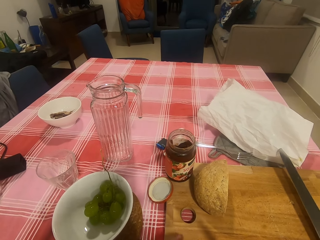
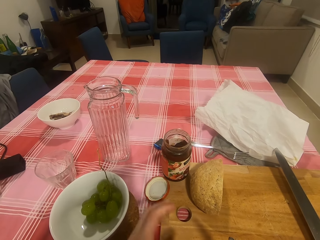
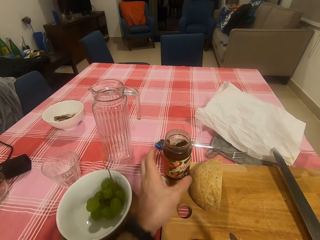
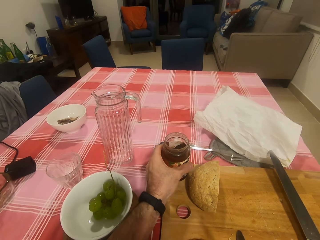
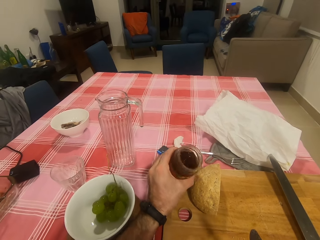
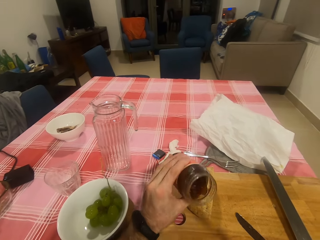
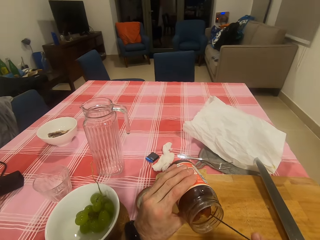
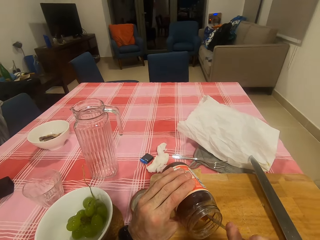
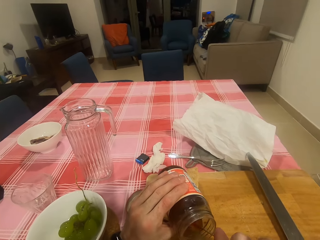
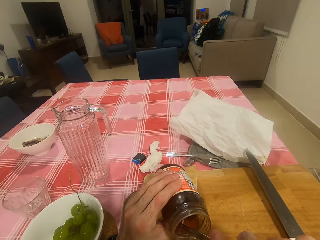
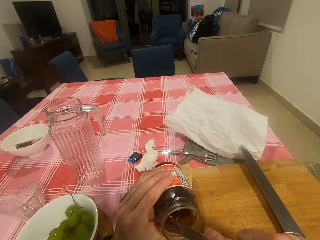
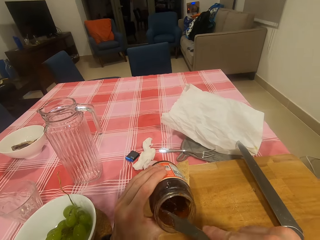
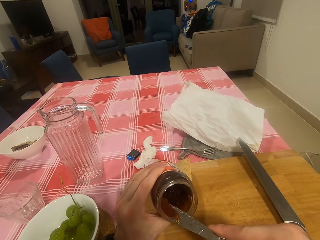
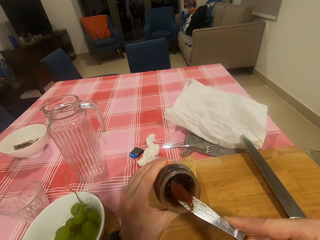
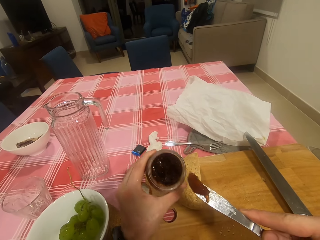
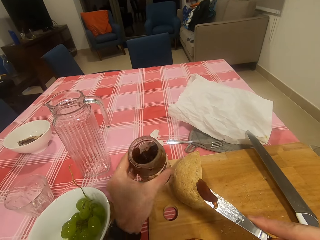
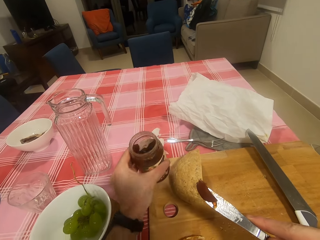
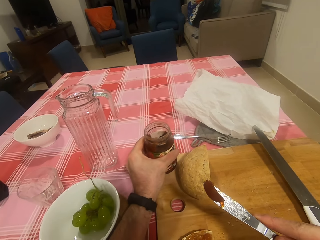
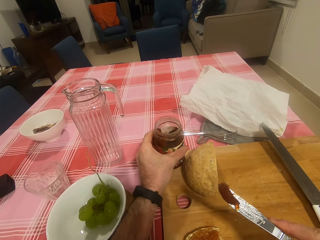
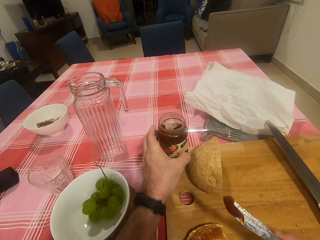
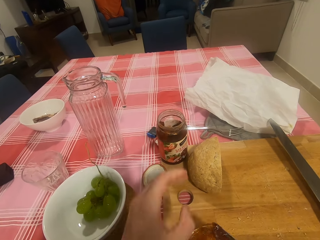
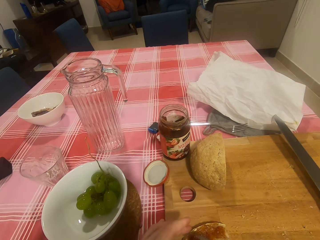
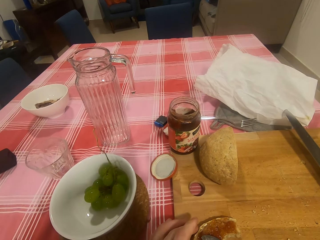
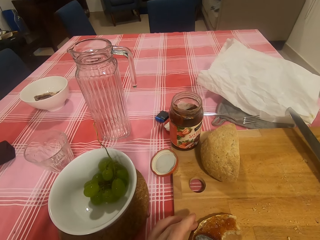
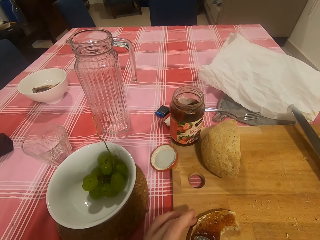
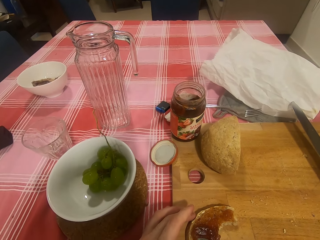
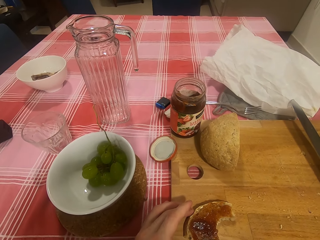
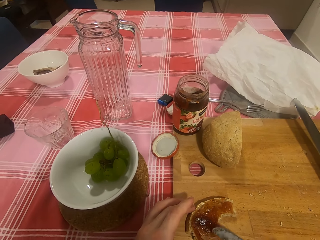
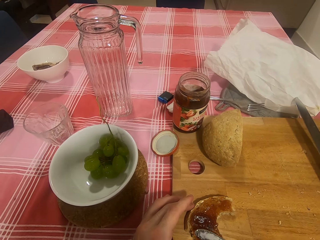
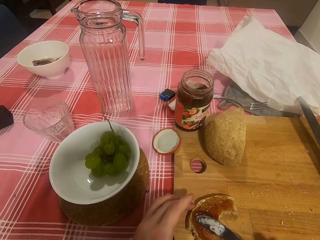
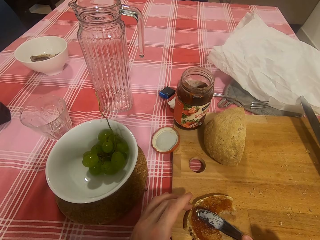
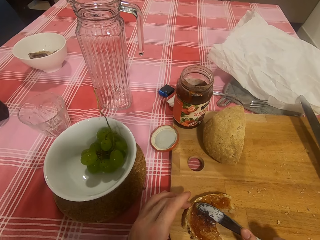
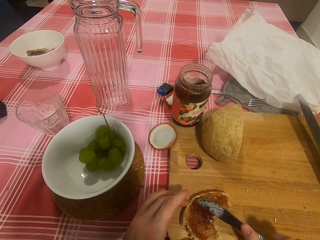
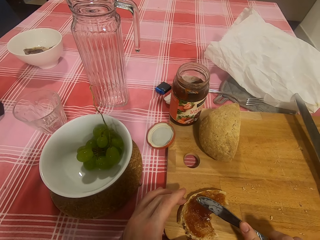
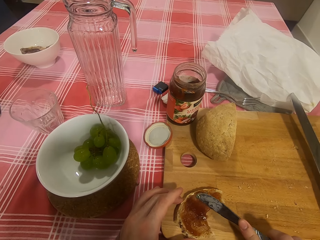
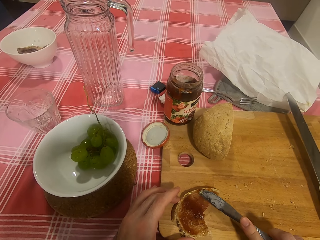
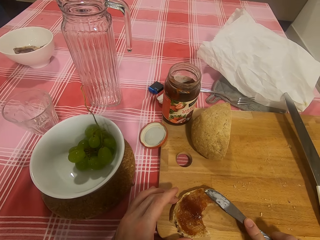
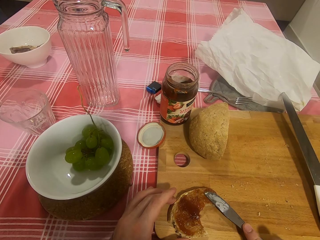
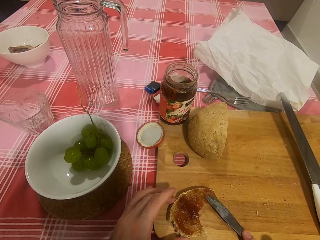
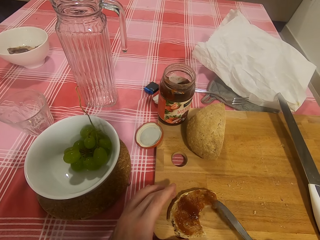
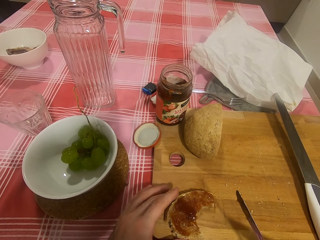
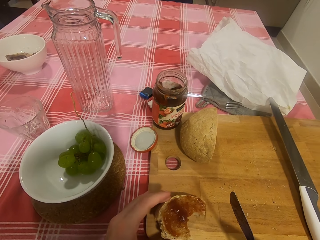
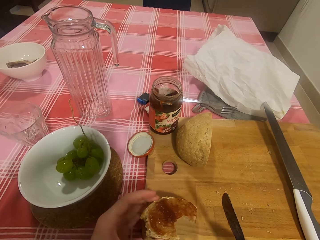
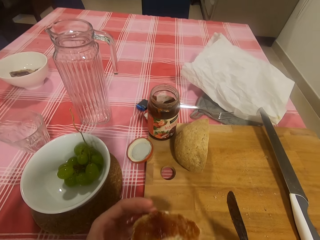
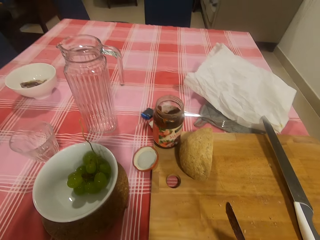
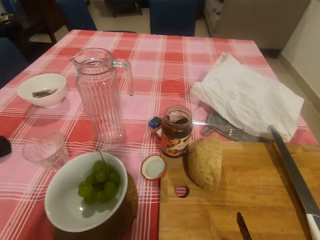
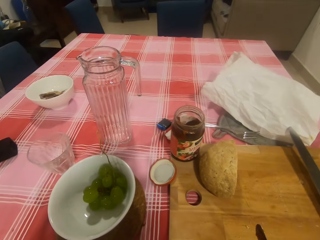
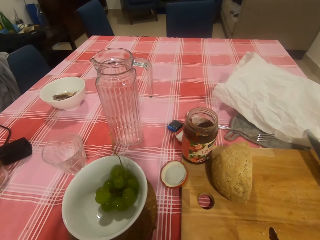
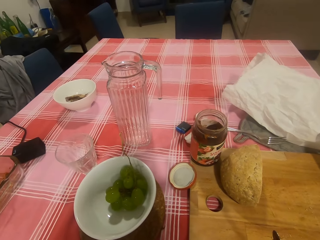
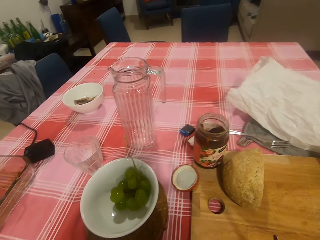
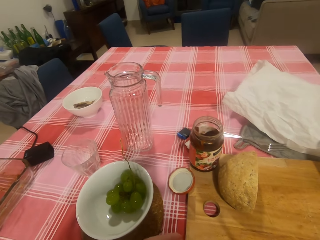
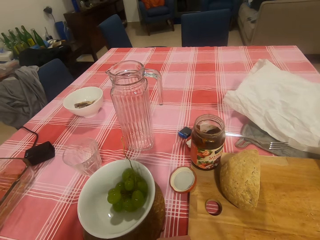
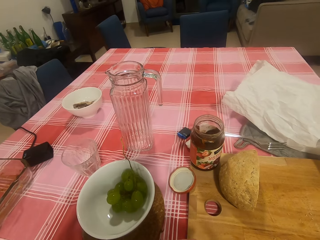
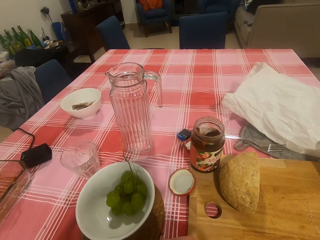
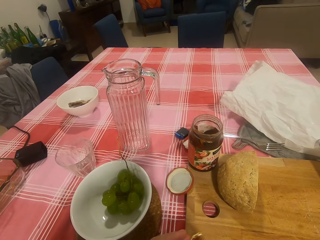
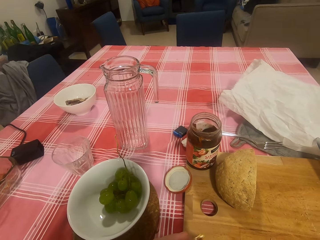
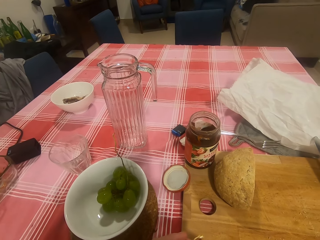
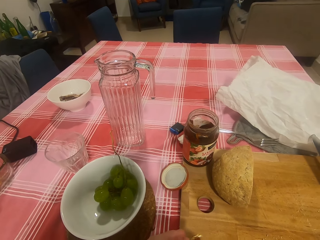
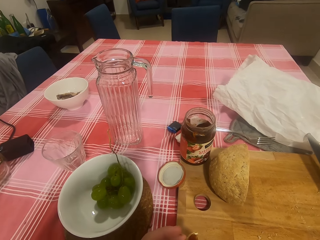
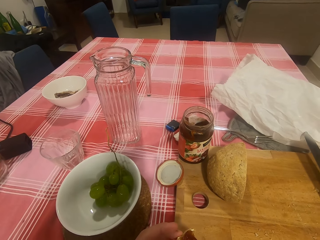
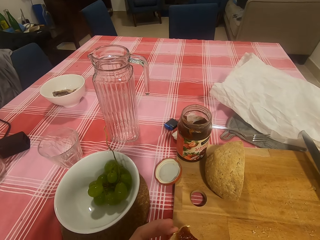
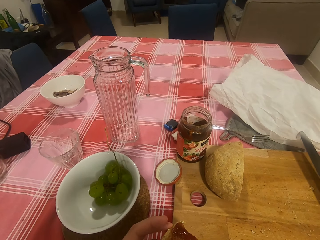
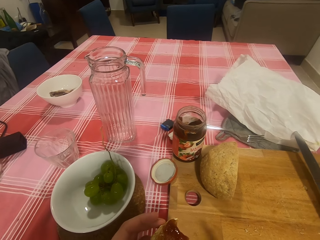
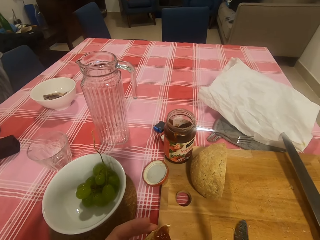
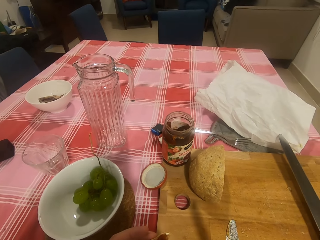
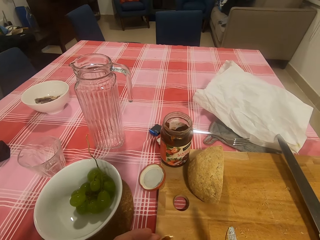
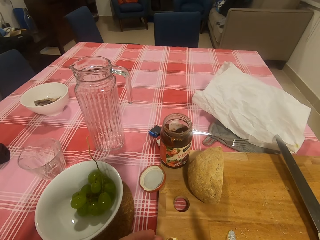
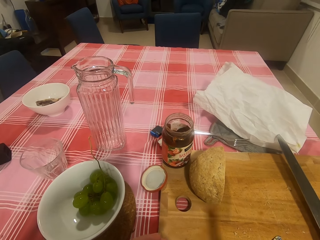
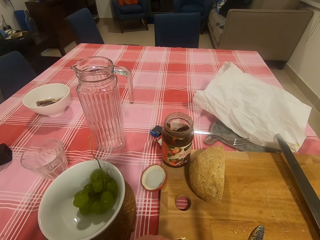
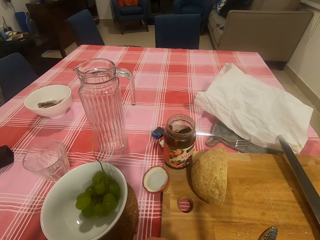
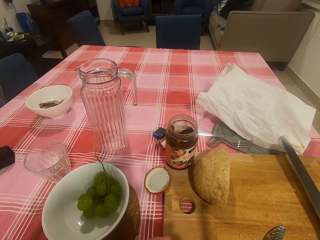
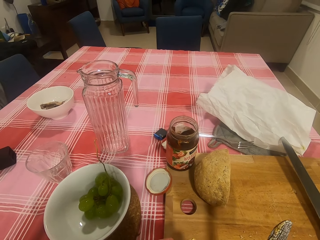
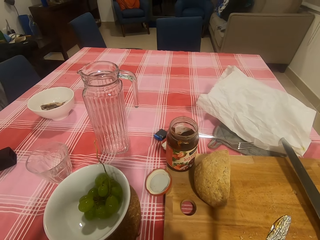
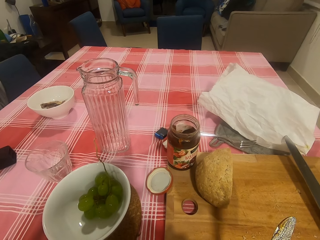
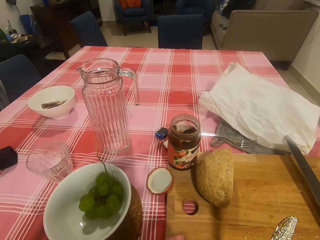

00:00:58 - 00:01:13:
The camera wearer scoops jam from the tin. They put the tin on the chopping board. They spread the jam on the bread. They eat the bread.

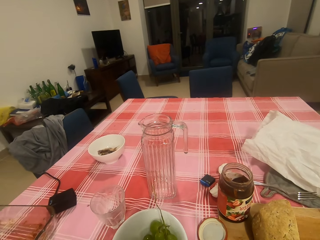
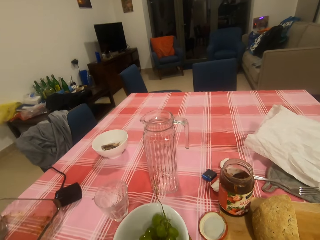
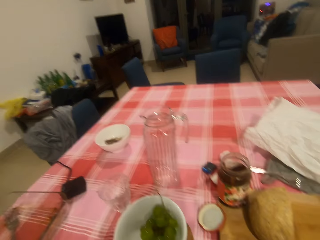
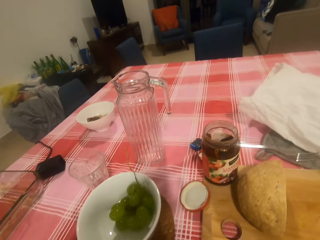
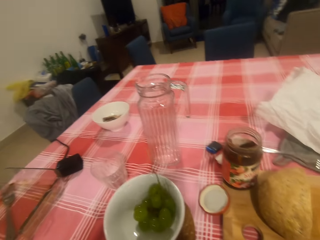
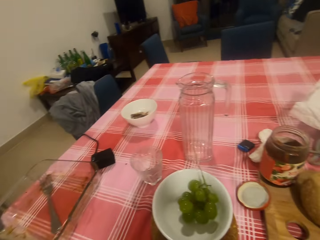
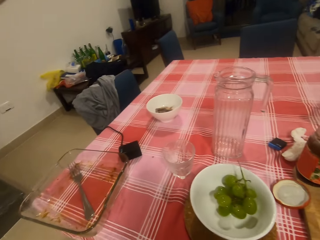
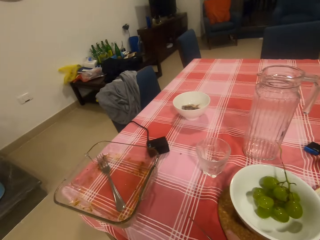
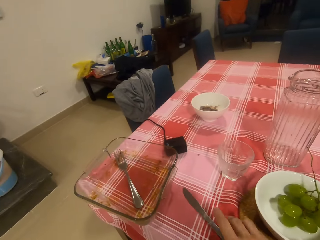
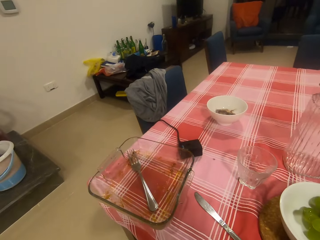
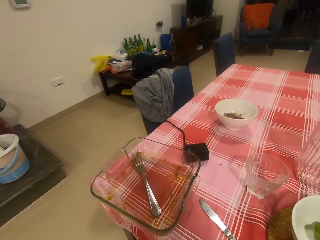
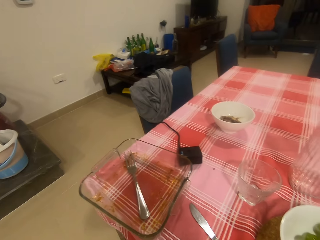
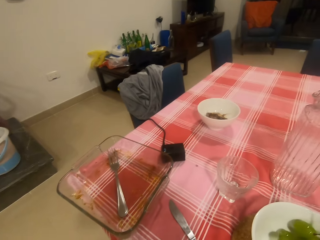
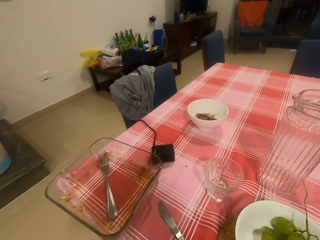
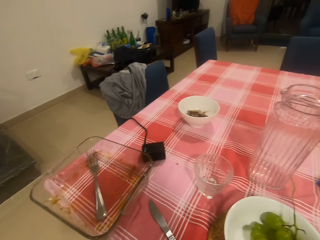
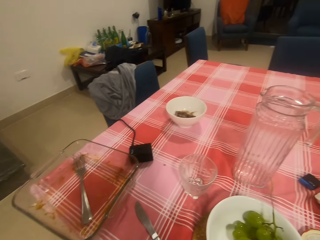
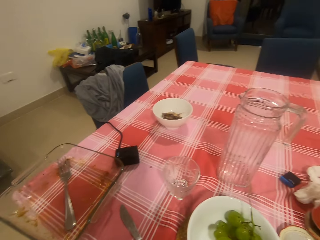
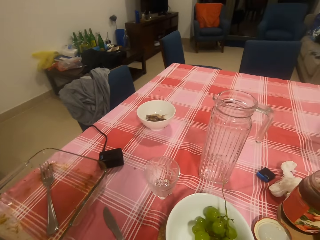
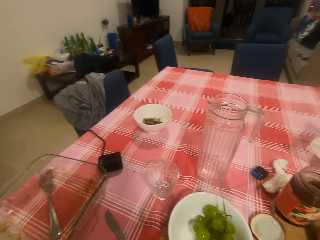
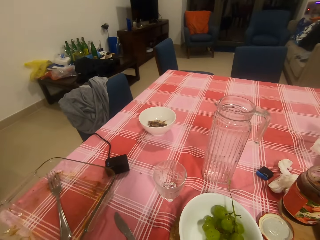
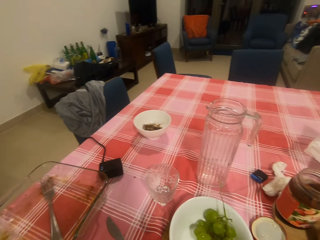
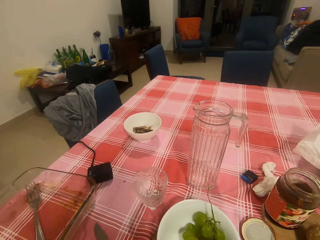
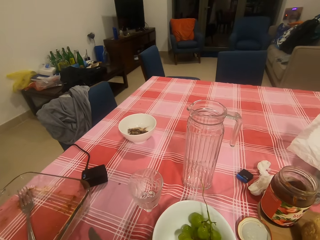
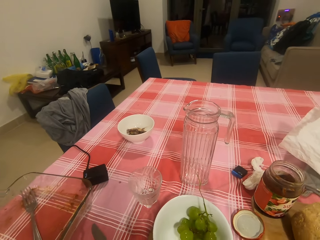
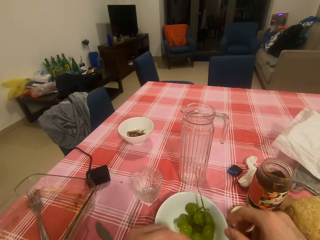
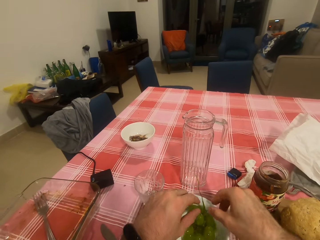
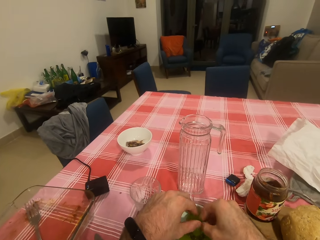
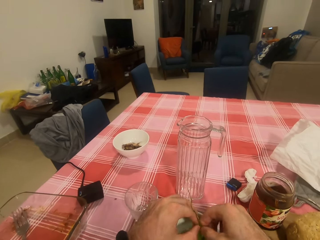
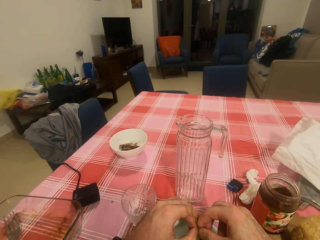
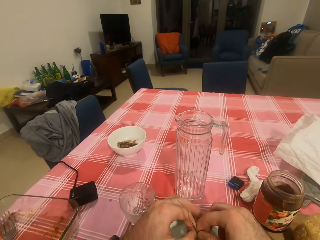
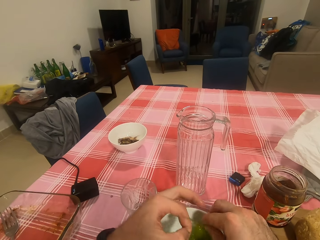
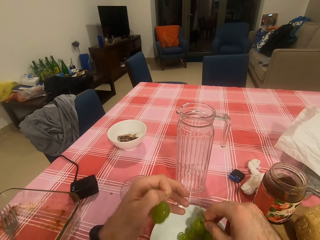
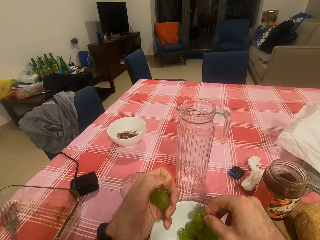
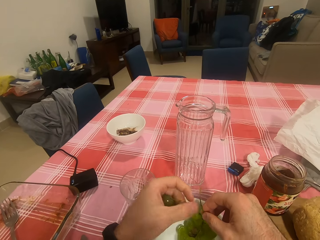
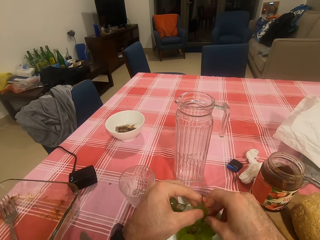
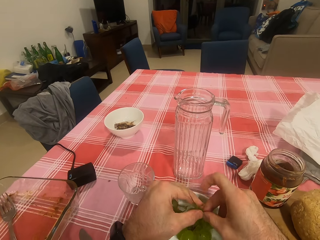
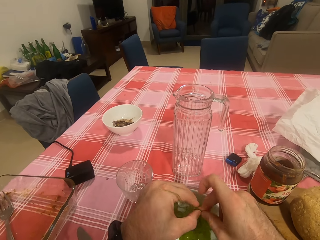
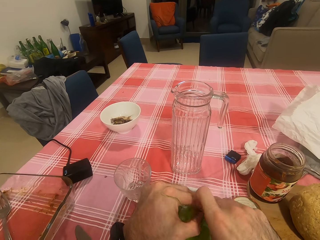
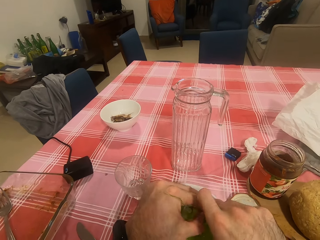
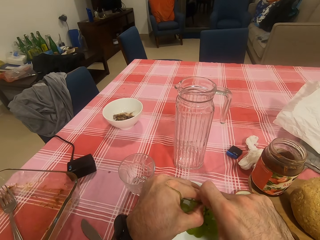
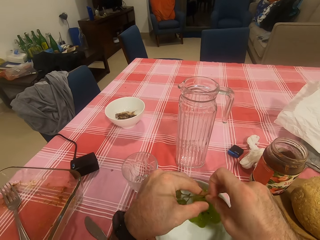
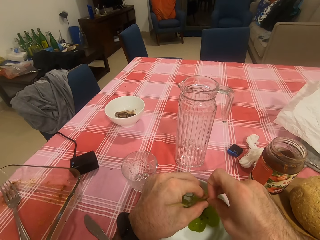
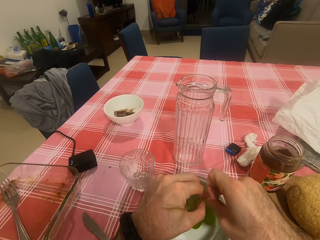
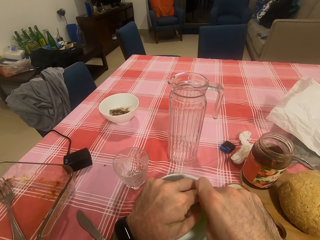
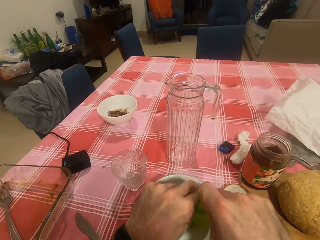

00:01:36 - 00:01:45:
The camera wearer puts the knife on the table. They pluck grapes. They eat fruits.
